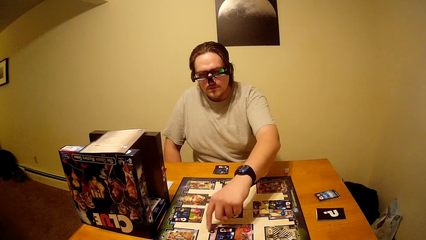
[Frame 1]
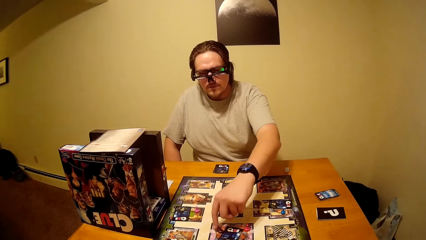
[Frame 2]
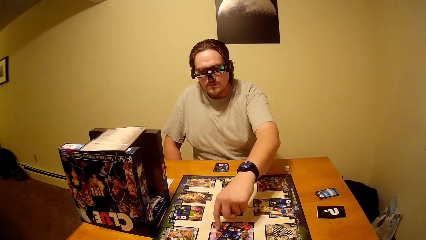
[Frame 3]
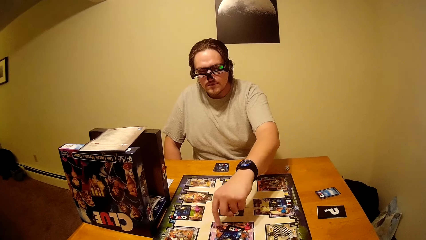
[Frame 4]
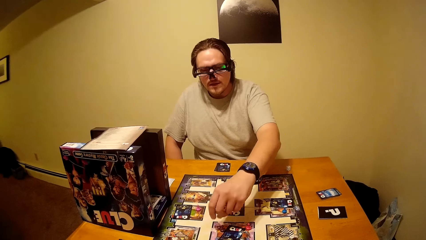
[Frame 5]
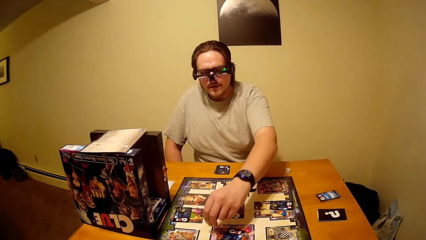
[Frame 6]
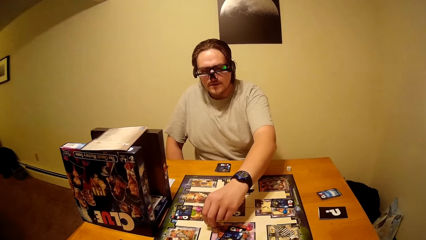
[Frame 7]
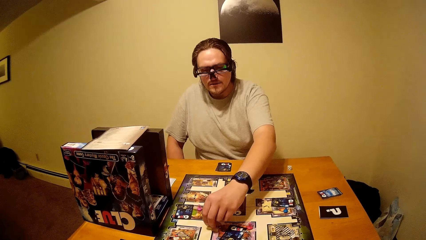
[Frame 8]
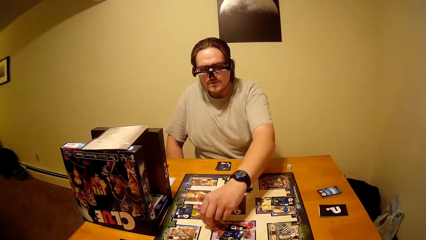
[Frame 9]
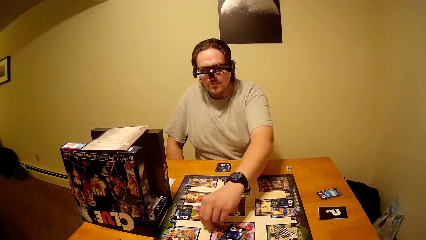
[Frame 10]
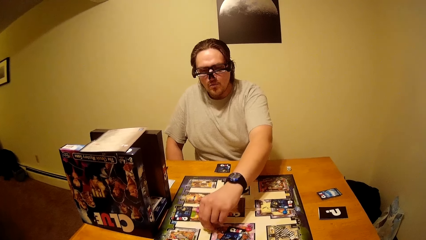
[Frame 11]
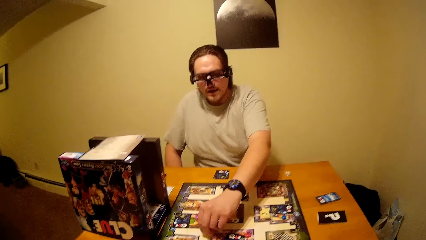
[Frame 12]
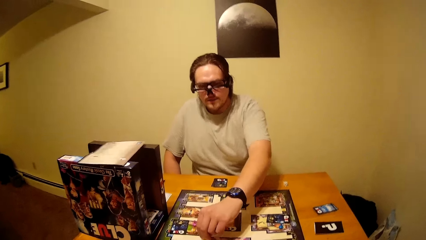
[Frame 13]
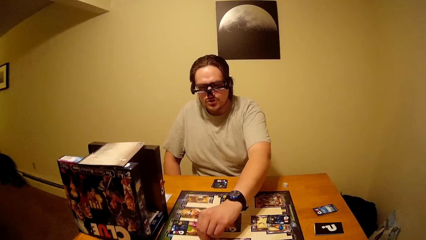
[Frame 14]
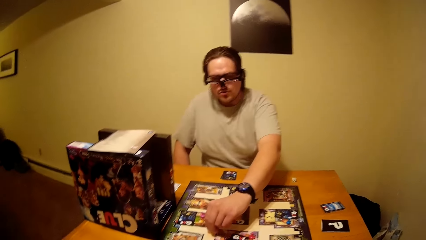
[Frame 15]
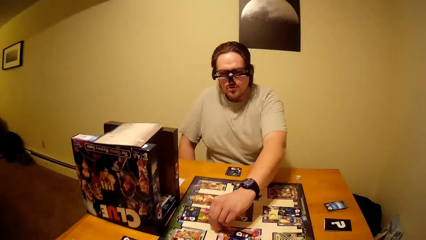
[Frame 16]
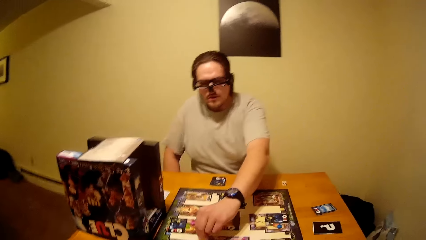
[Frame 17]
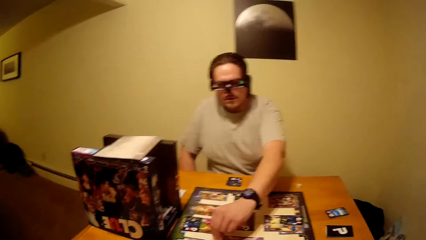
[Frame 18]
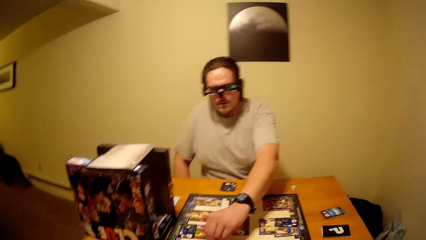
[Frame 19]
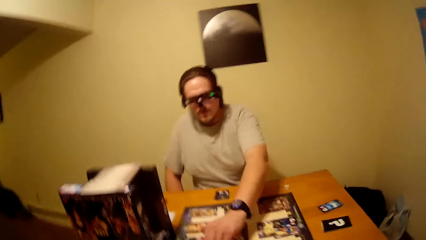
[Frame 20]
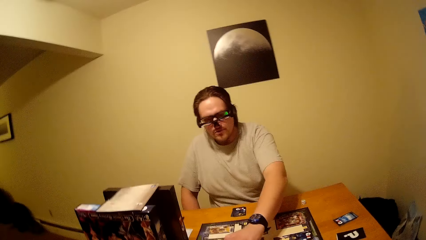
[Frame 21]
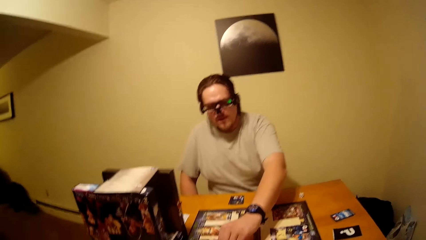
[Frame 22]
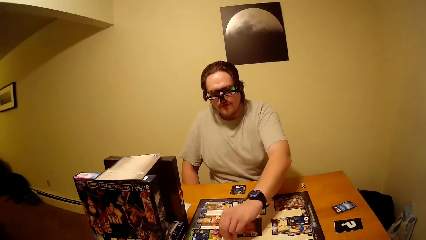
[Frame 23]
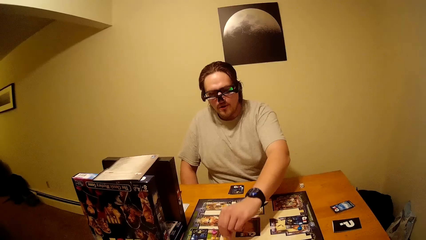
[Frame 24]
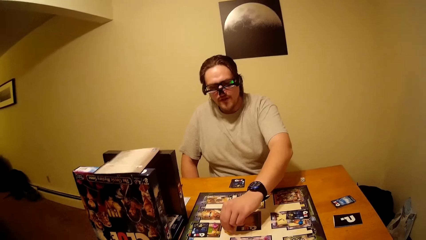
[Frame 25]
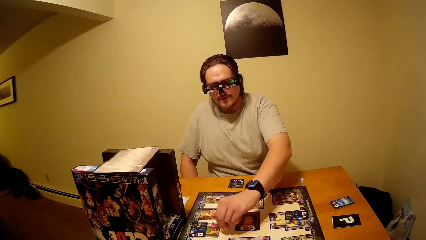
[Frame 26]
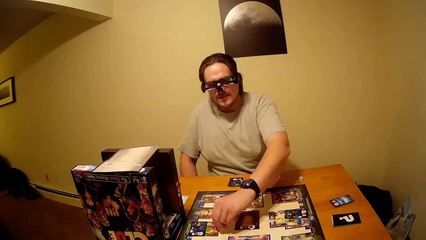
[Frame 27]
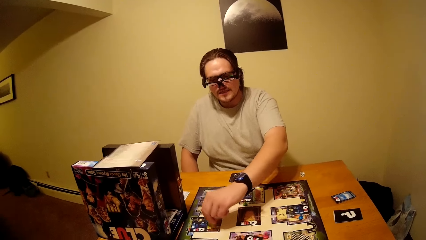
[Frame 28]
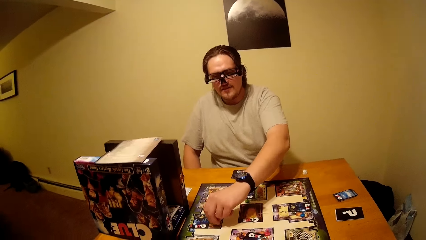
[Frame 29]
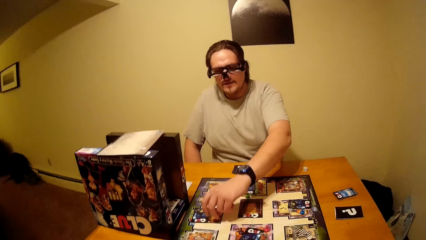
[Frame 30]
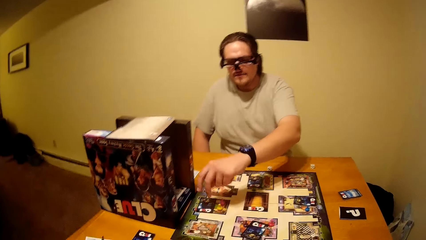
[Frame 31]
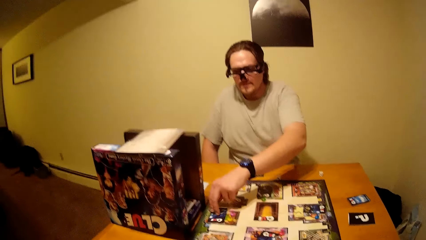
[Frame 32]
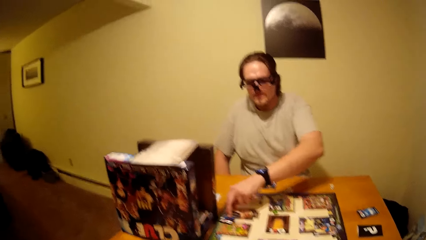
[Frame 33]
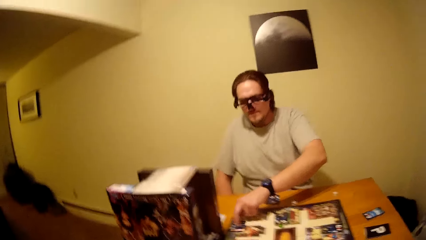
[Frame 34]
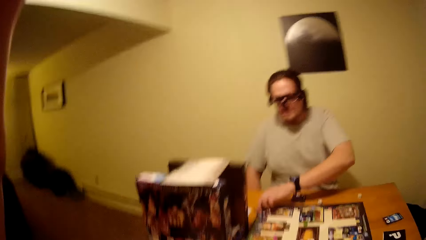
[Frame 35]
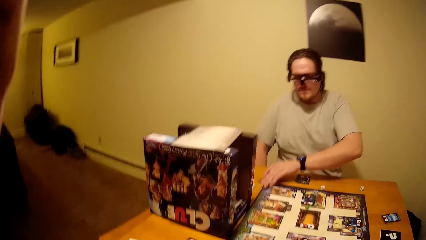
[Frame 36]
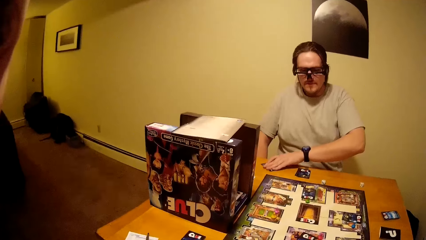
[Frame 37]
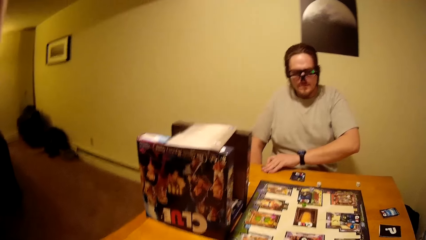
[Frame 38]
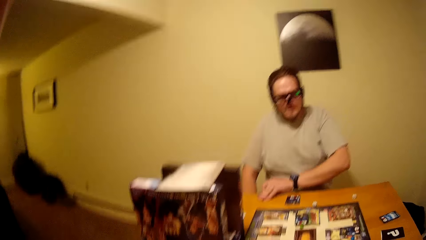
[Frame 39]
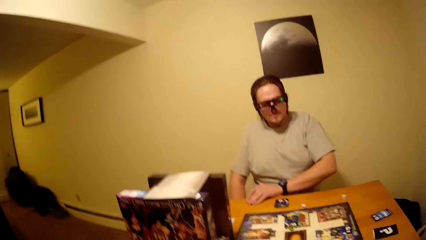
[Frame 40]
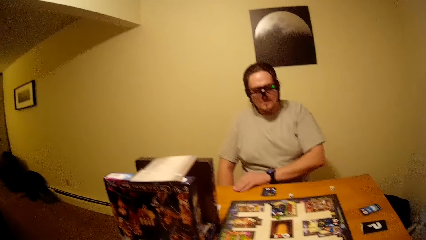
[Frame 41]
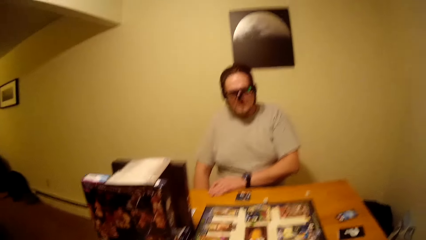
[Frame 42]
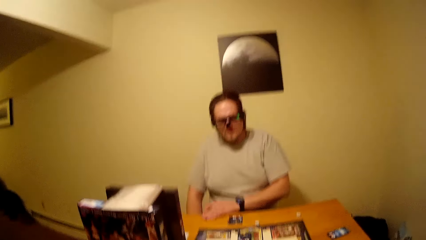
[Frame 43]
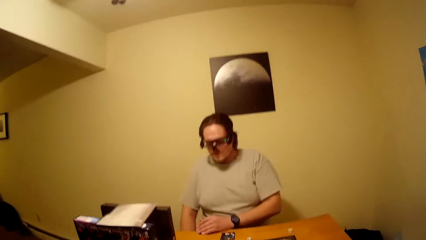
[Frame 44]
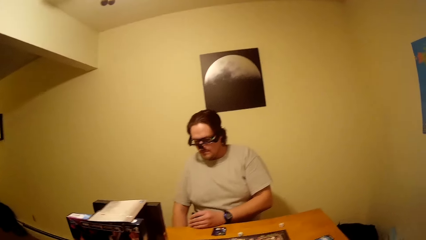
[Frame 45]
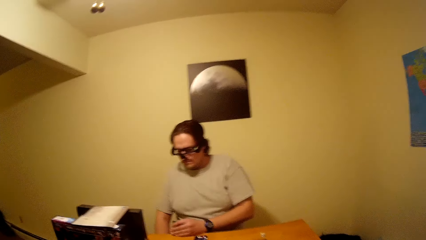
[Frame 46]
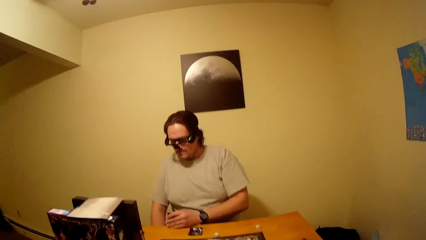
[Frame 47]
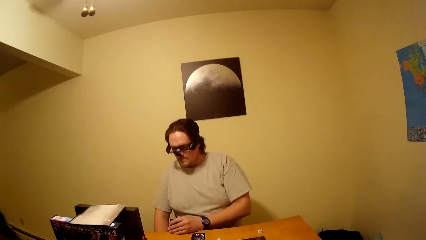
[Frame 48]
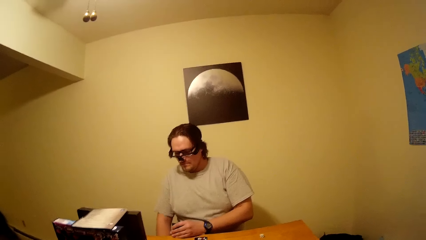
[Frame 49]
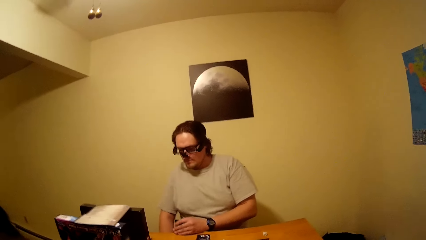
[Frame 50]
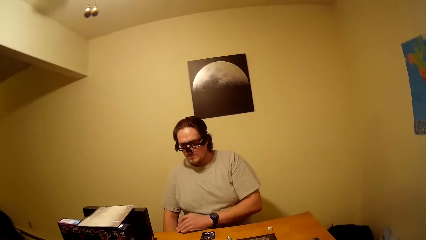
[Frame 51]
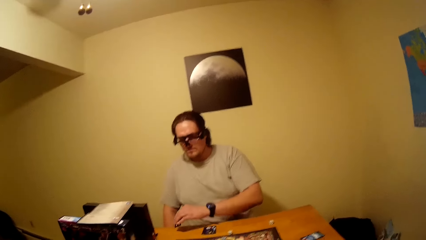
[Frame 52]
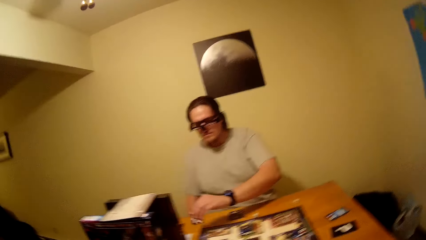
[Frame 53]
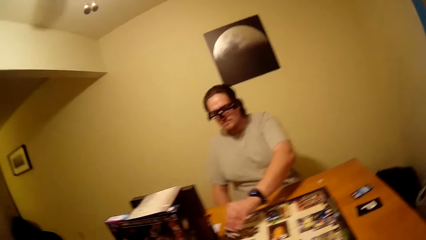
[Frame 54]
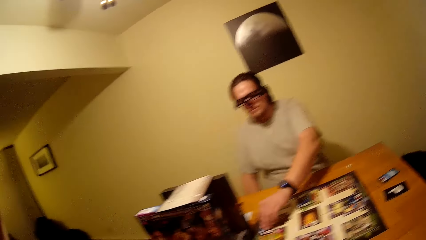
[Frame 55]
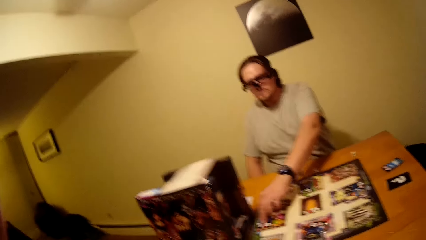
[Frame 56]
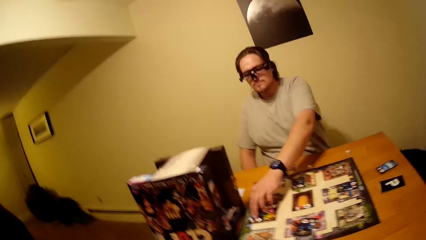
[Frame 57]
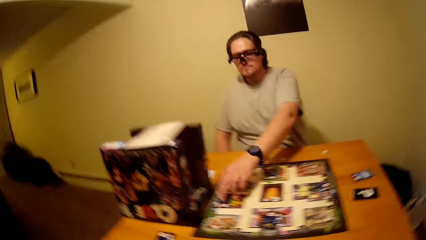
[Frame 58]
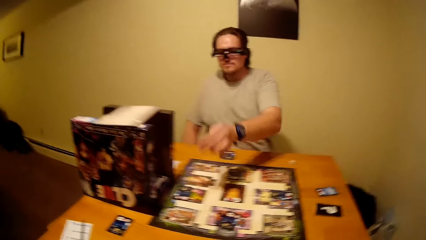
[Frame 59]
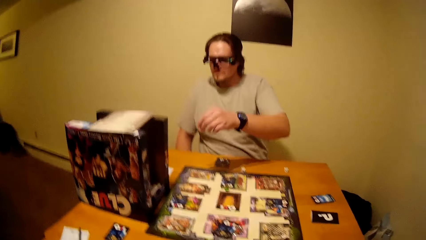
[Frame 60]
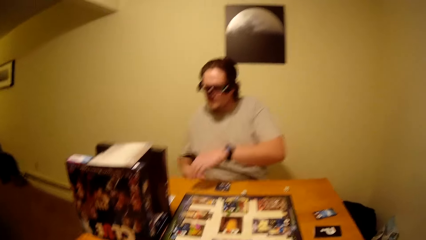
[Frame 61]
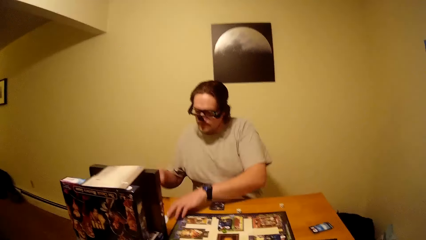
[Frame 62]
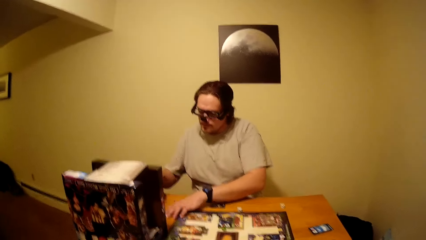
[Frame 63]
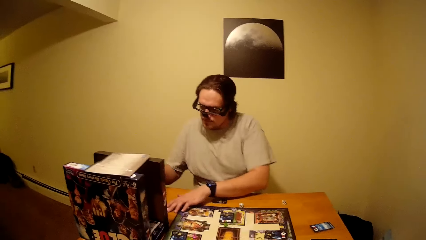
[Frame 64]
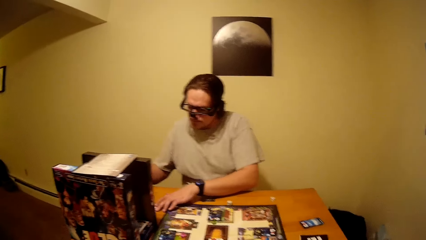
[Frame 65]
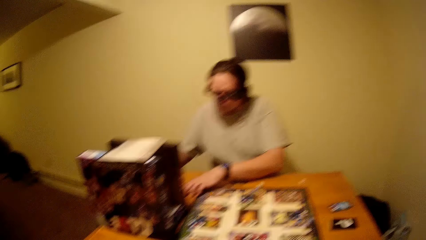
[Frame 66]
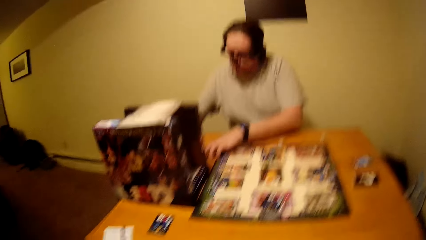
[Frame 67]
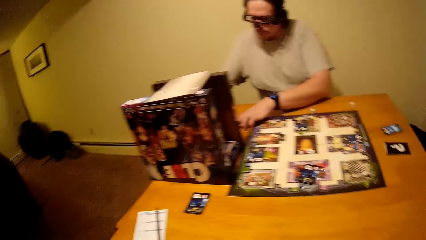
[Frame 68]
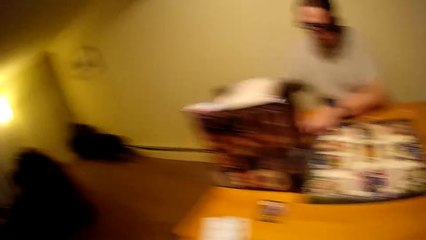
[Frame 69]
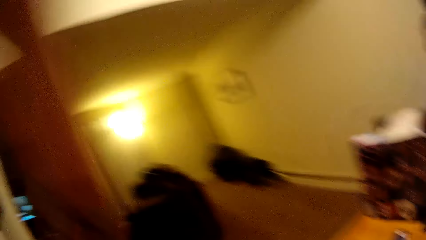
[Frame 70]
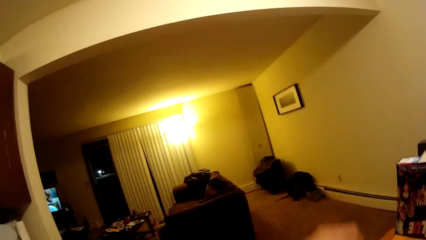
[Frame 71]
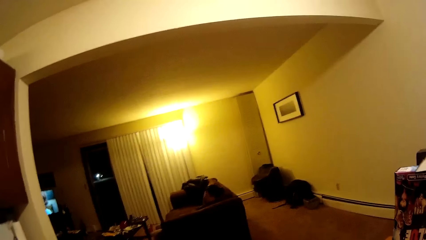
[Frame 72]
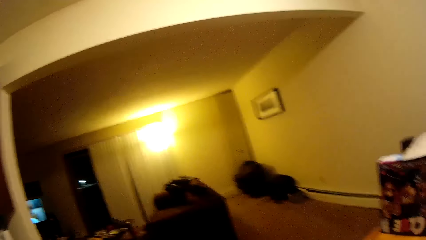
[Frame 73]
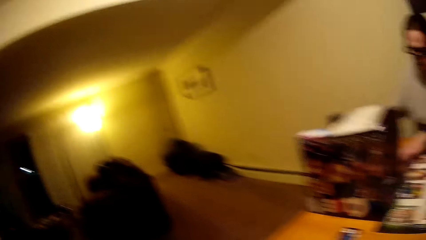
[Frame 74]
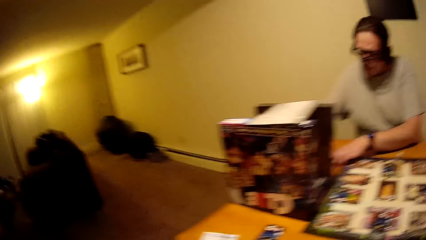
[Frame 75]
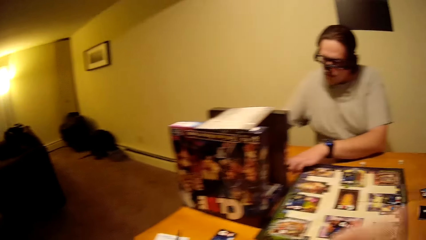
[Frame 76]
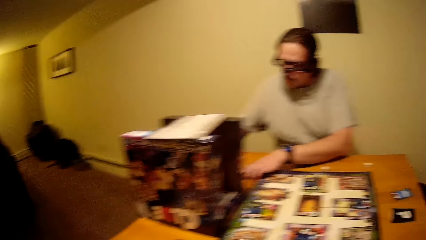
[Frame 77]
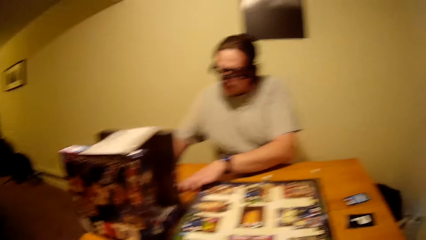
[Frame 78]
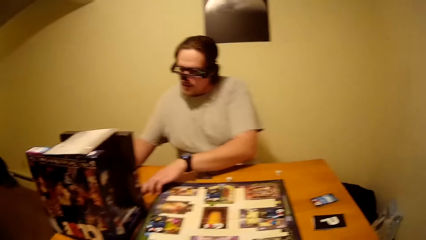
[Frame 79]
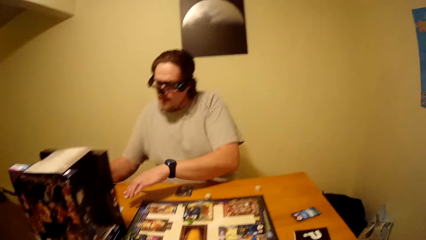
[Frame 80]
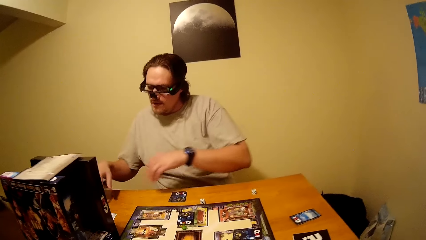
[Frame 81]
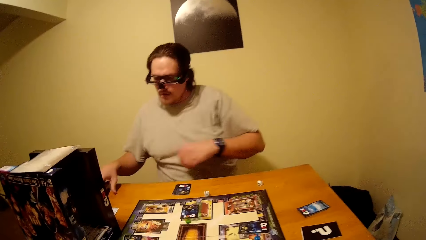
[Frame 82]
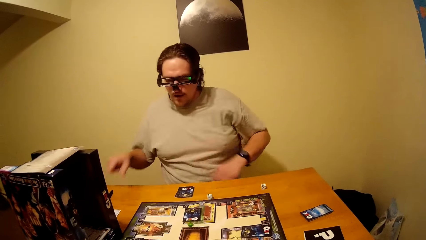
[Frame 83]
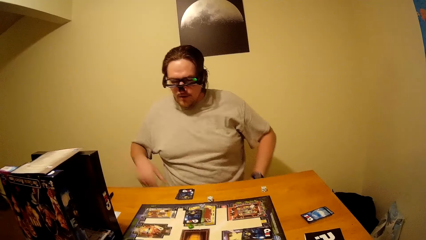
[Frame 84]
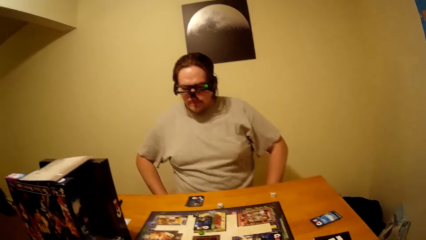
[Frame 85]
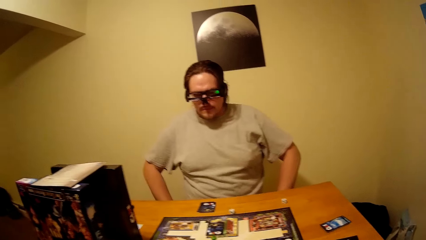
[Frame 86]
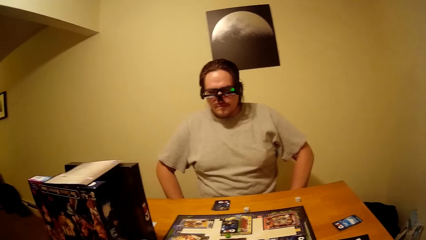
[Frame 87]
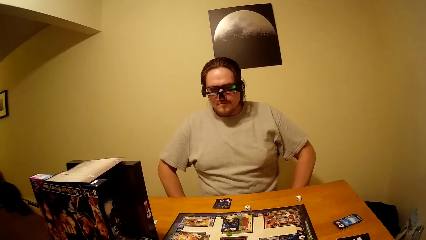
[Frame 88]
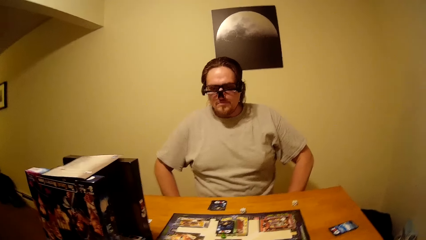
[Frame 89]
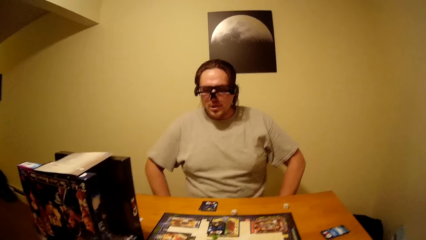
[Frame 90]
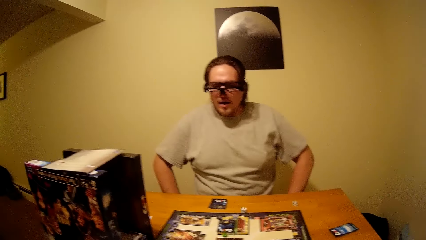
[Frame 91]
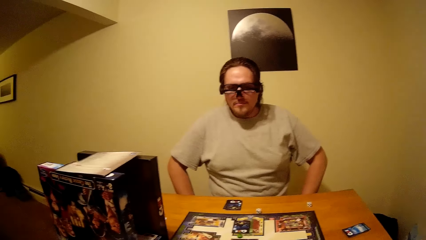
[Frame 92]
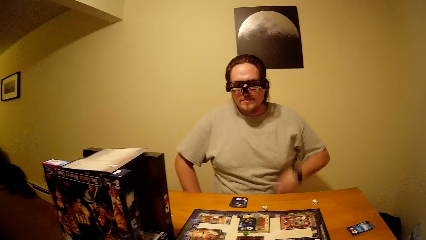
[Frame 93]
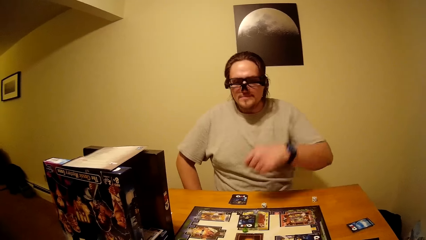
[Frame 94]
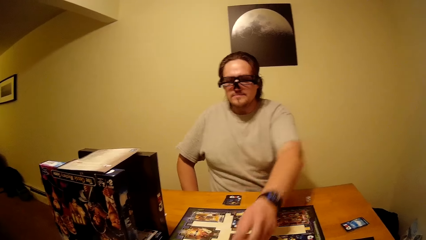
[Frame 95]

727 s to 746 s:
A man pushes a card aside on the clue board. He counts on the clue board. He drops a pawn on the clue board. He pulls a card. He picks the card from the clue board. He places the card on the clue board. He raises both hands towards the paper. The camera wearer looks around the house. They withdraw the left hand from something. The man places the pencil on the table.
